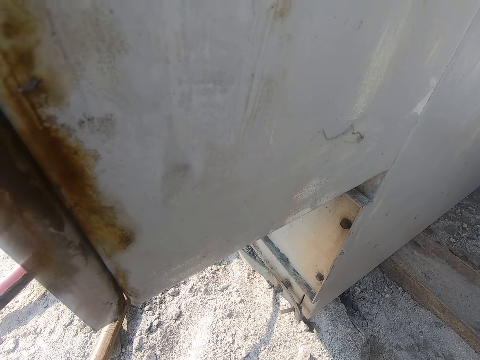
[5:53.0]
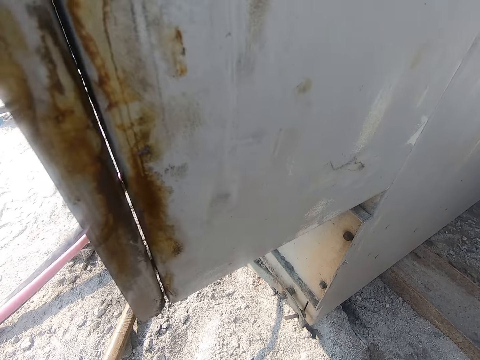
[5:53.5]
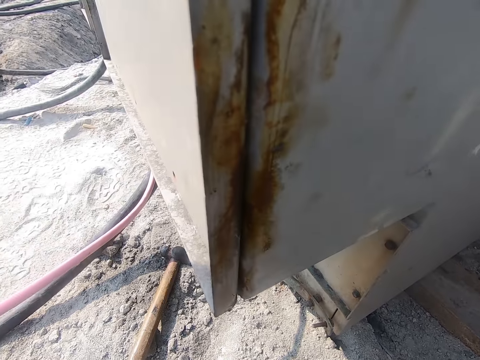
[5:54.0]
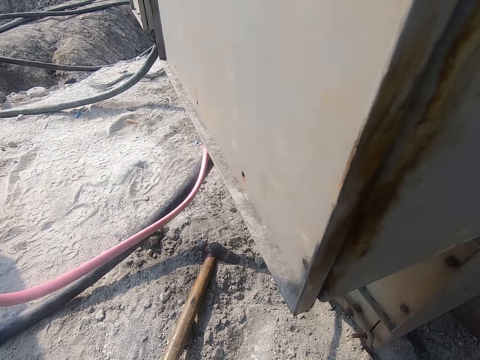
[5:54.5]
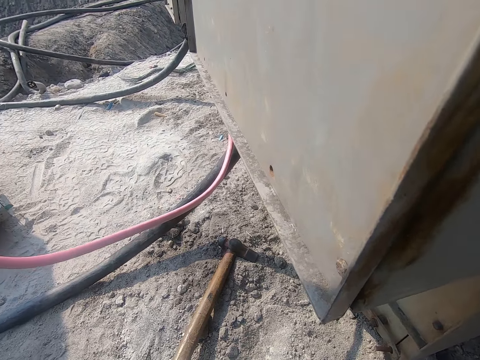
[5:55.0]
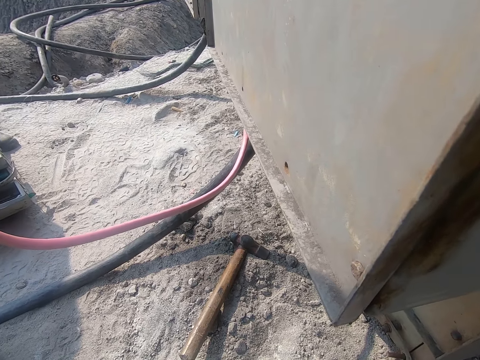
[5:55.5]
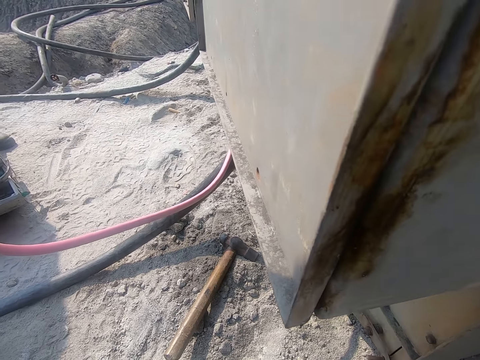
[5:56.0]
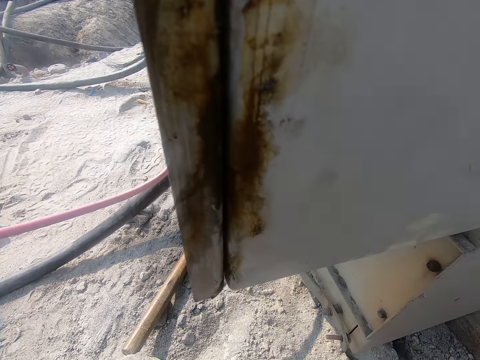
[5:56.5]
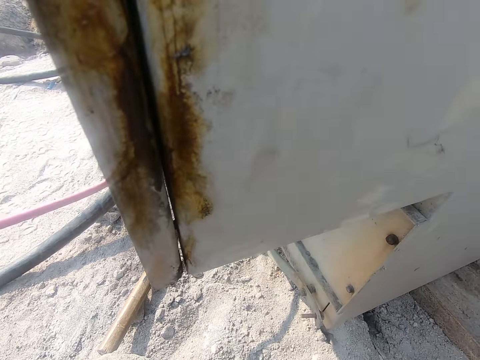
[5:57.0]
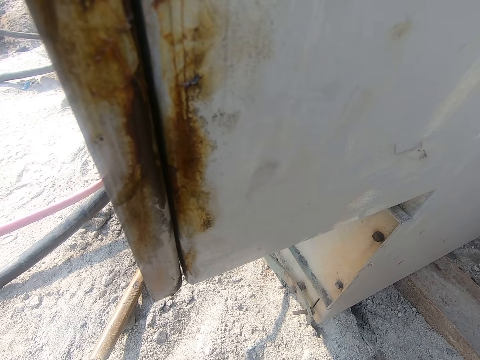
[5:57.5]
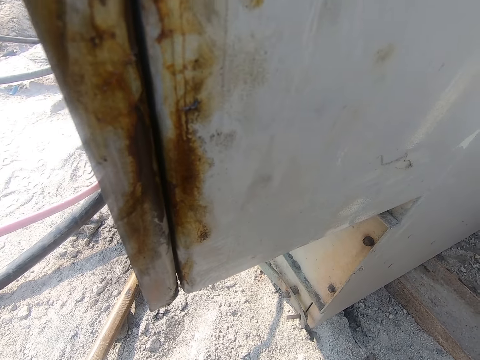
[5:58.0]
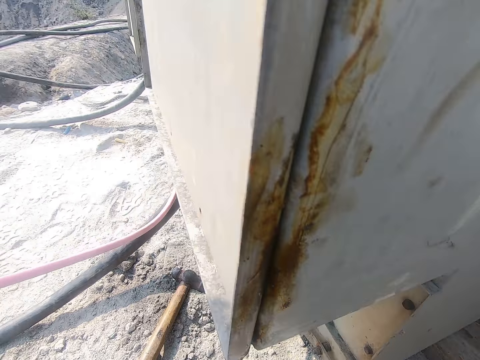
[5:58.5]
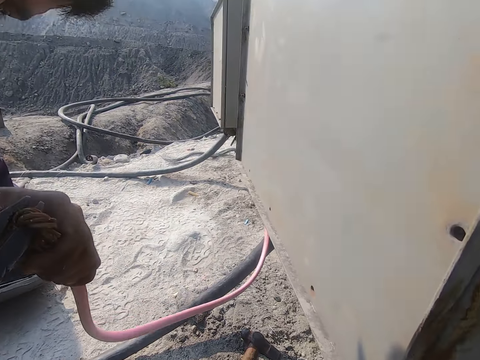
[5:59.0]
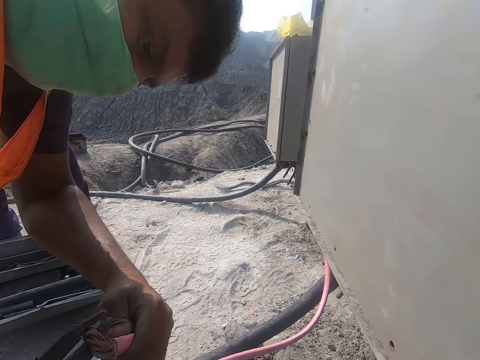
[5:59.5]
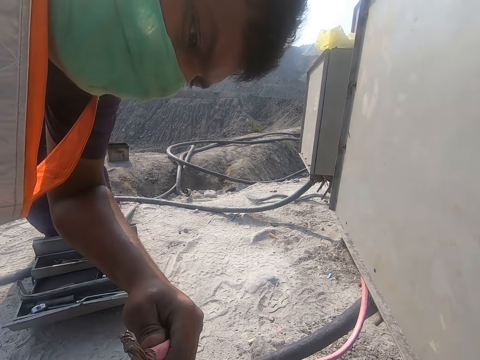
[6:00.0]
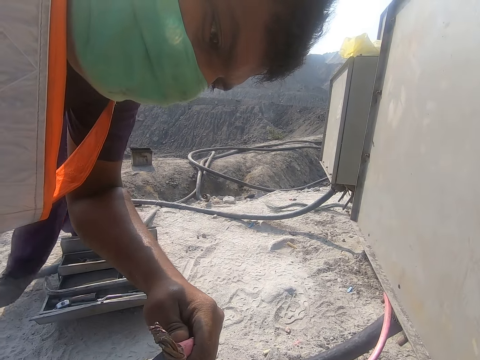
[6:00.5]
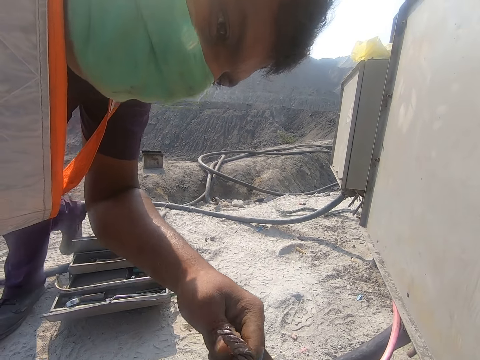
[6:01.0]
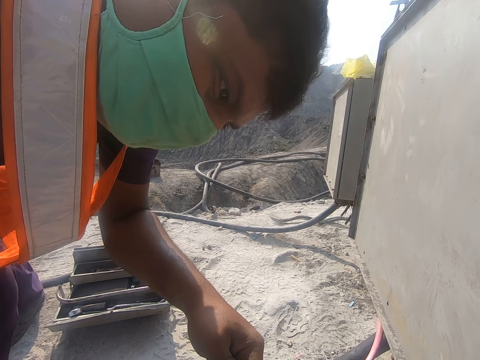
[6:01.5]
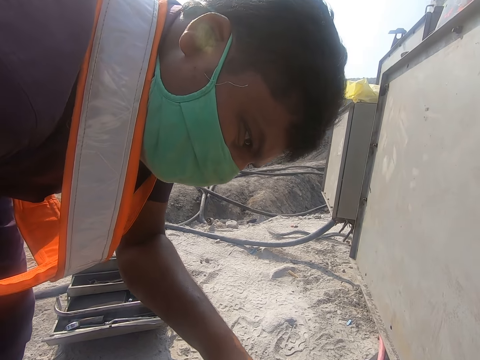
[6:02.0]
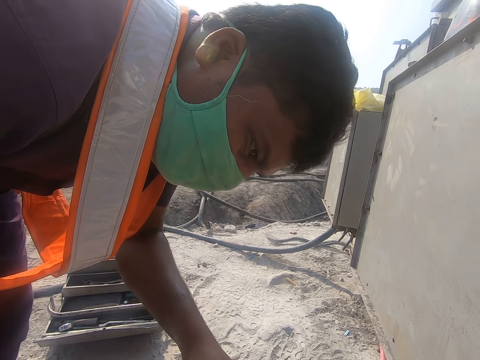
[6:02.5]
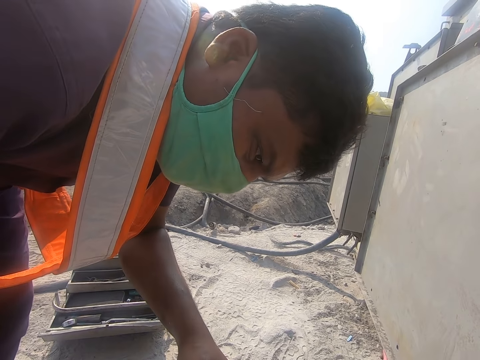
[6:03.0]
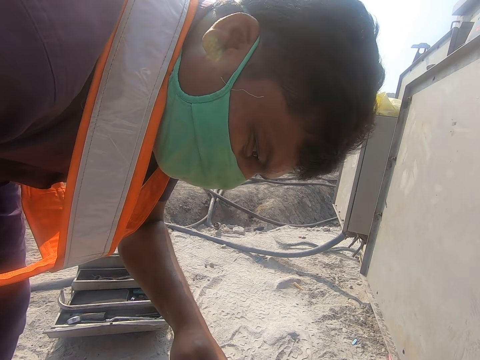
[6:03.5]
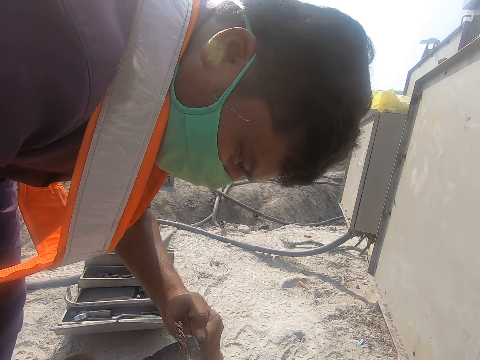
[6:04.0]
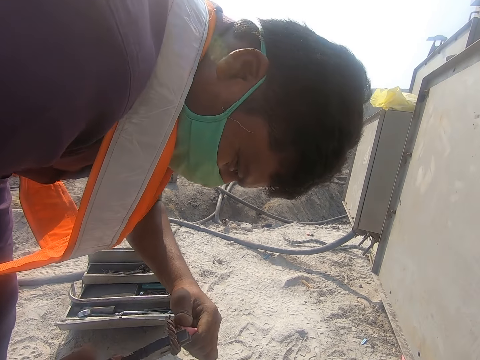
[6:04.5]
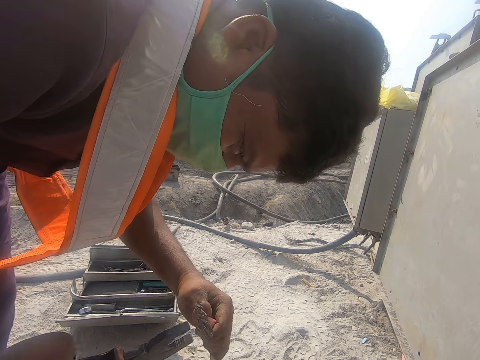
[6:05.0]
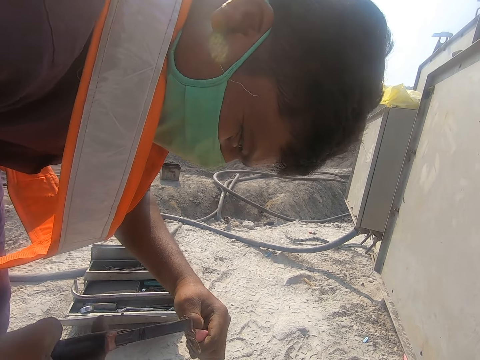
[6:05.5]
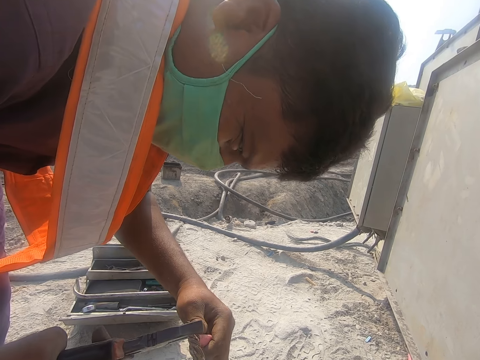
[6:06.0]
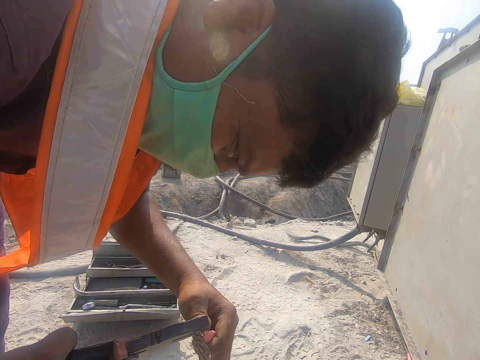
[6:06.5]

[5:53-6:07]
The camera wearer looks around. They look at a person.

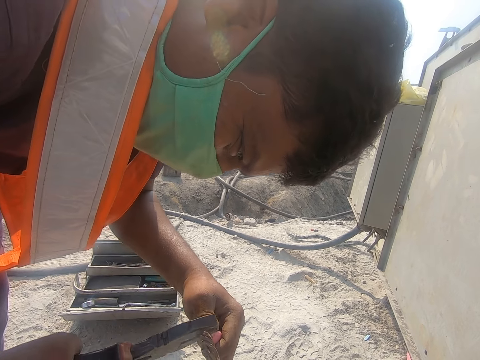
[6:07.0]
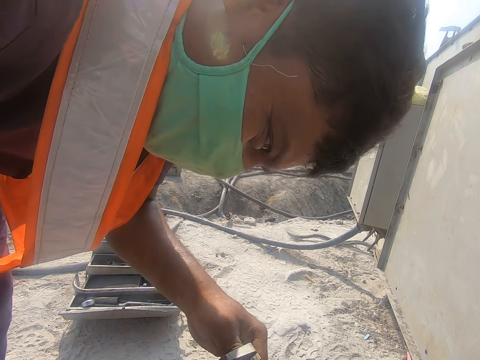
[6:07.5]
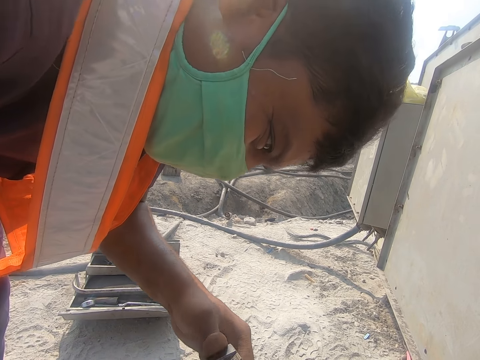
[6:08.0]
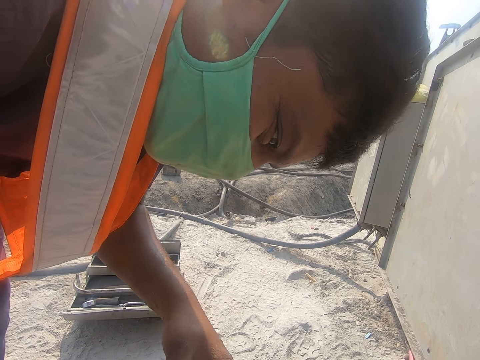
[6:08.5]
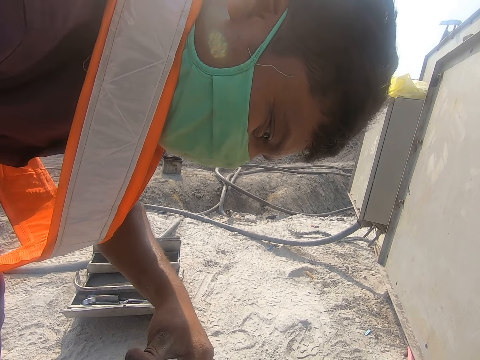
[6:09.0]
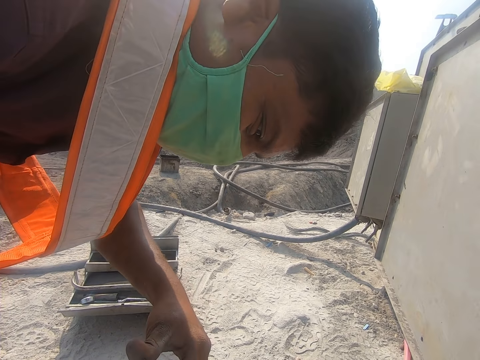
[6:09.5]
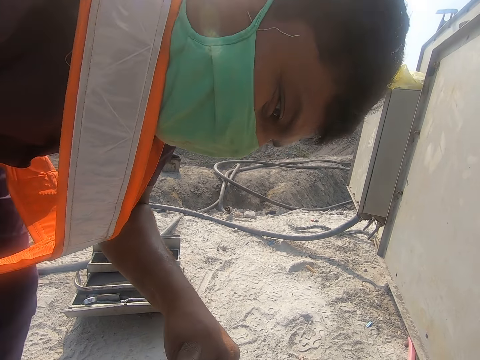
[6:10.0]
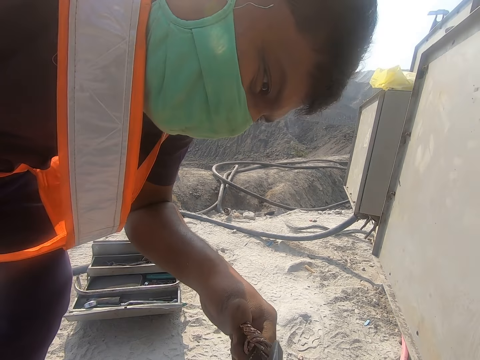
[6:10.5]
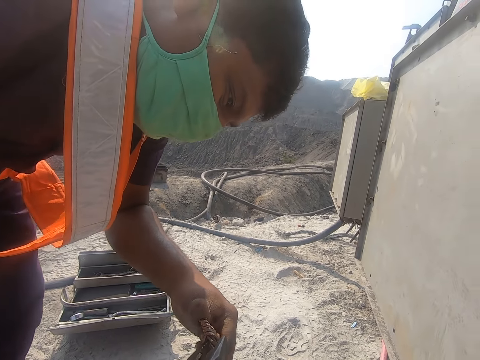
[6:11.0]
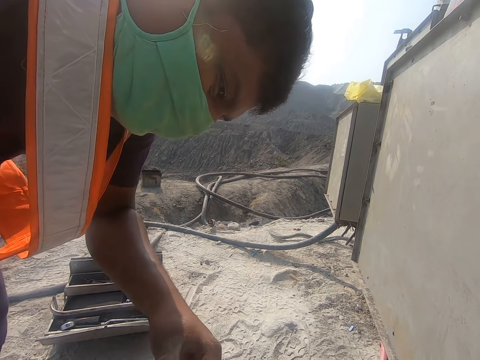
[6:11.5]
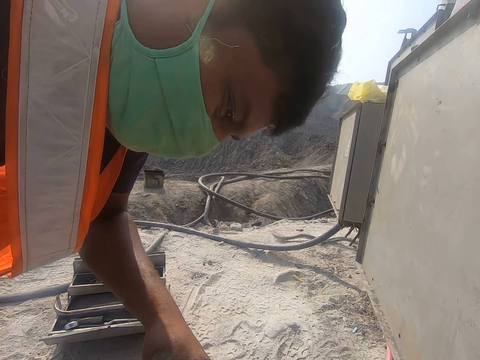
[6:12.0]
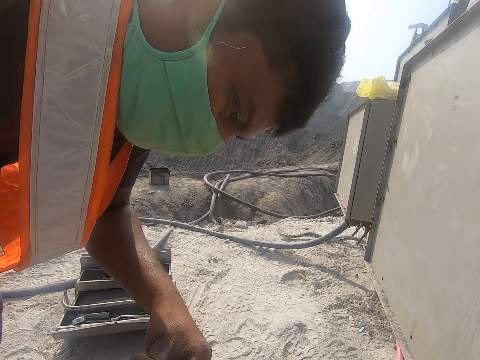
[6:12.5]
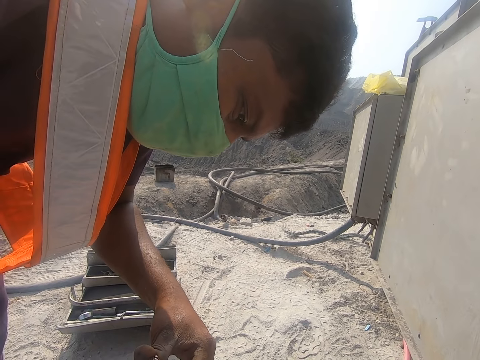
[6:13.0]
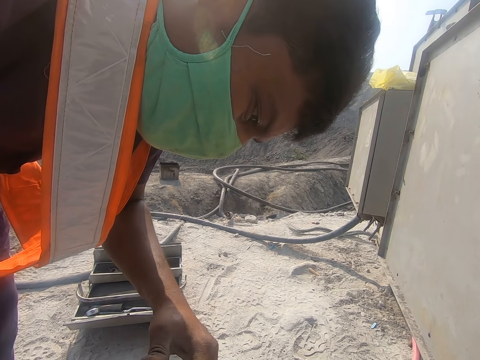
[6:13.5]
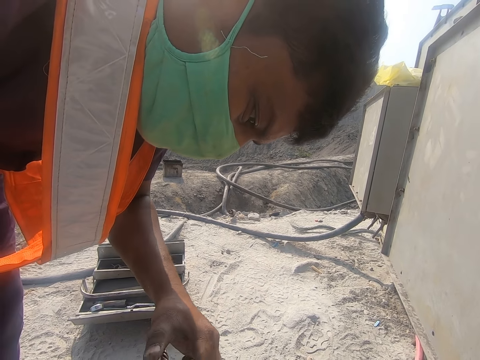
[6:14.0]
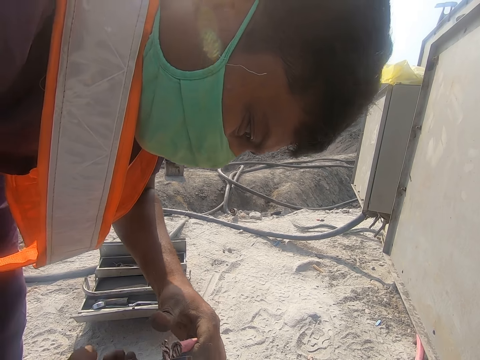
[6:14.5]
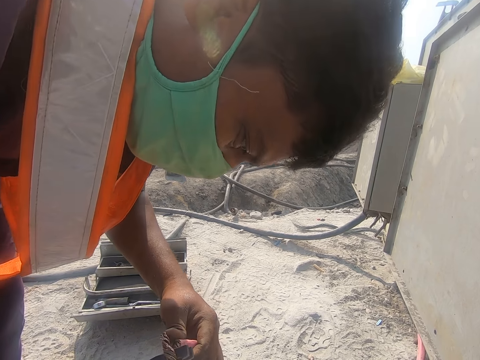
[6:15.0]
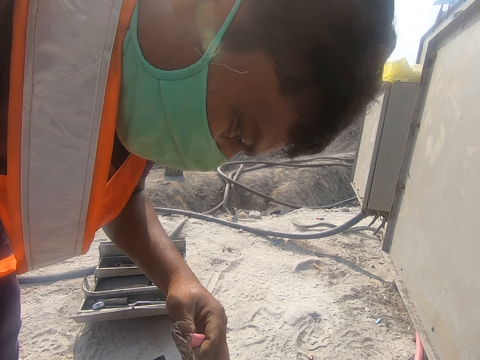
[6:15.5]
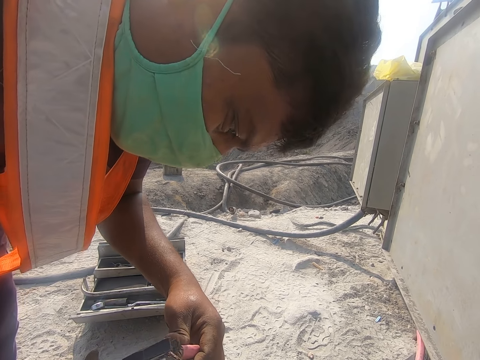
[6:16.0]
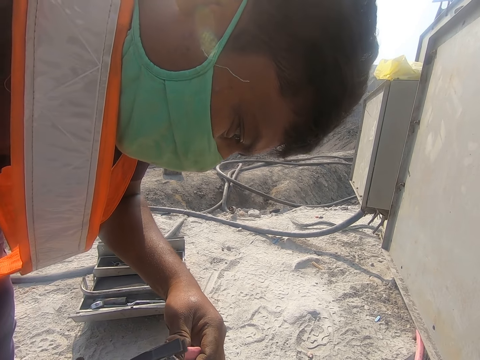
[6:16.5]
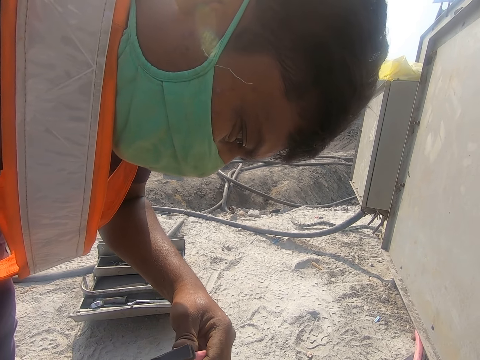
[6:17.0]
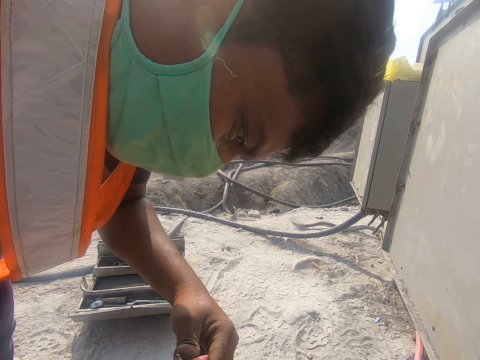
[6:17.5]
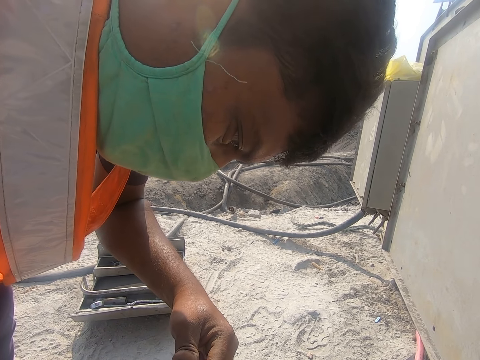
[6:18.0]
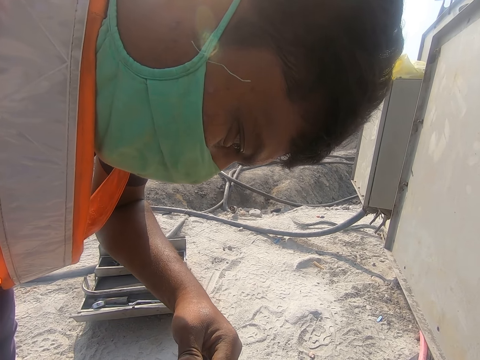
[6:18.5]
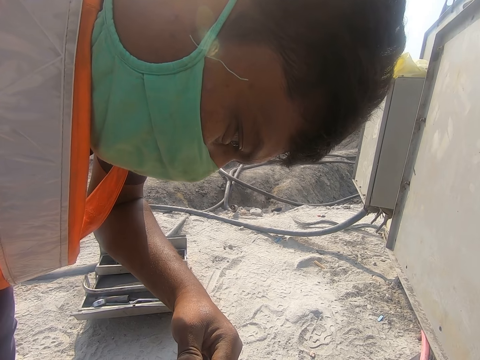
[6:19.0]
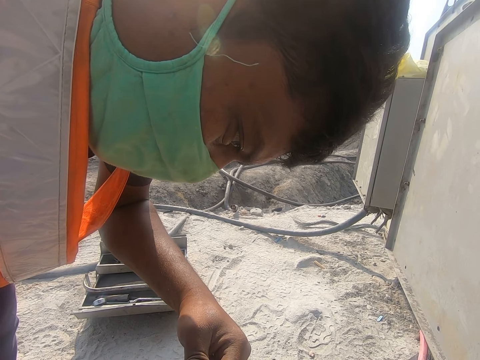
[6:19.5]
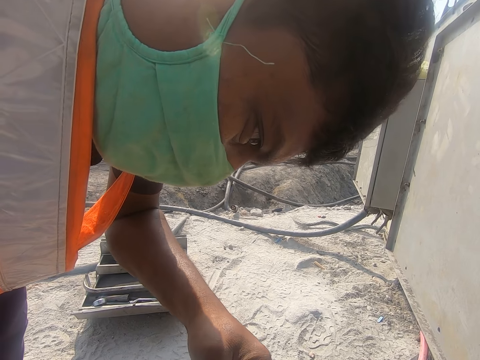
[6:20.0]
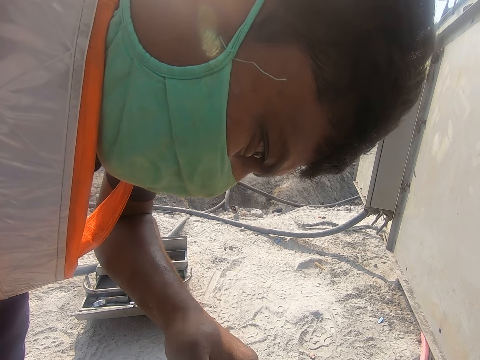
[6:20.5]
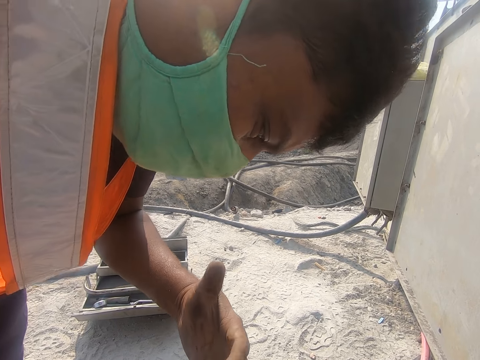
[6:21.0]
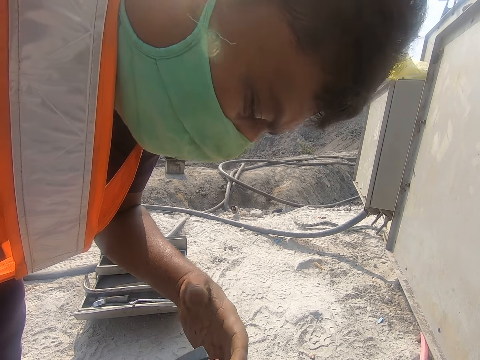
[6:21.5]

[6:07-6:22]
The camera wearer converses with a man.
